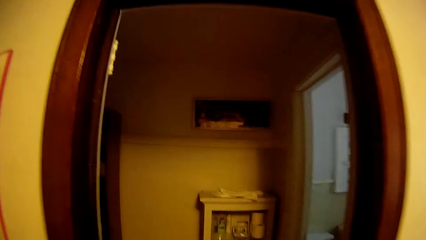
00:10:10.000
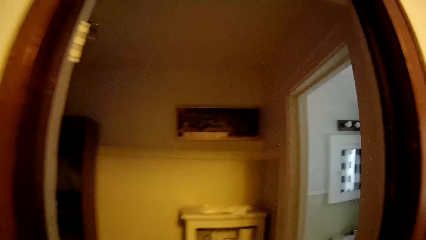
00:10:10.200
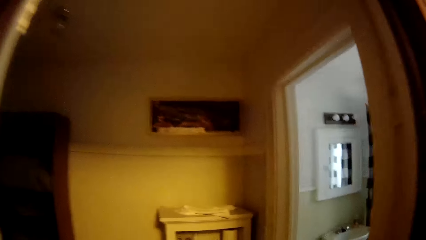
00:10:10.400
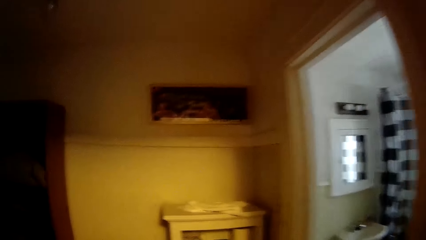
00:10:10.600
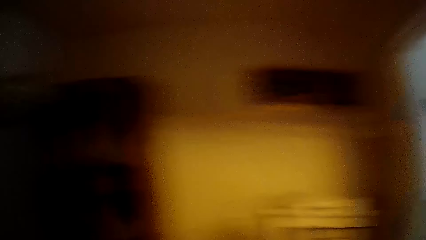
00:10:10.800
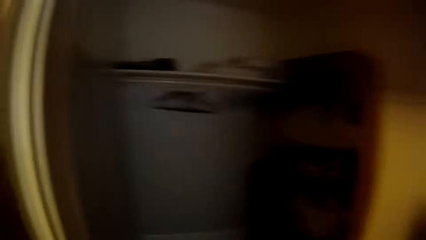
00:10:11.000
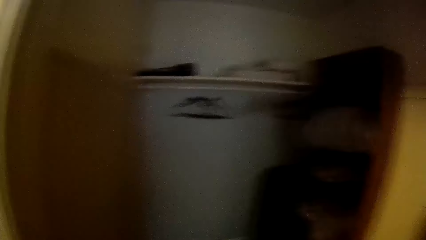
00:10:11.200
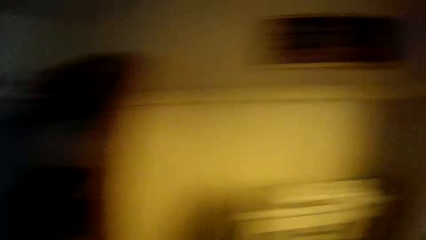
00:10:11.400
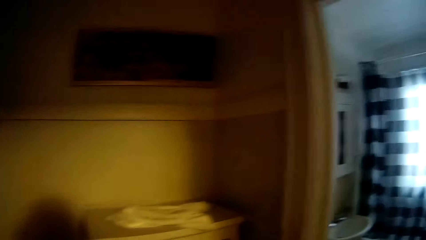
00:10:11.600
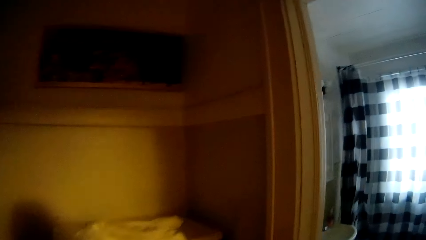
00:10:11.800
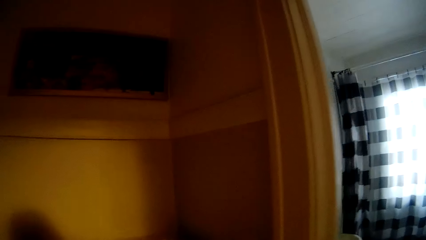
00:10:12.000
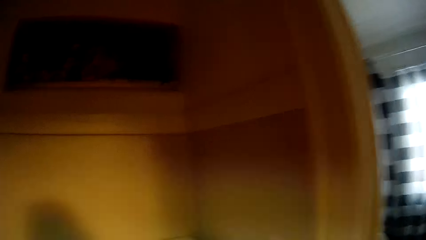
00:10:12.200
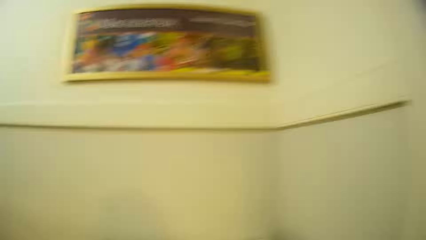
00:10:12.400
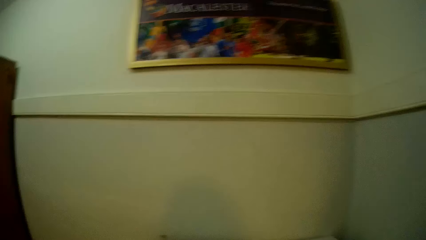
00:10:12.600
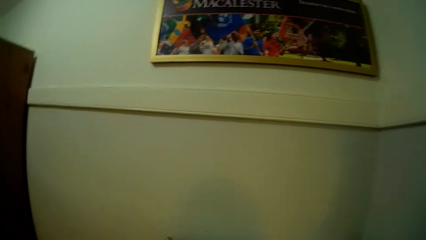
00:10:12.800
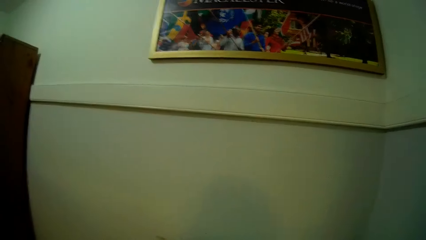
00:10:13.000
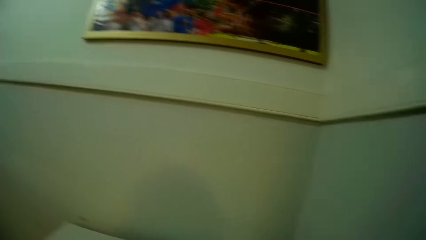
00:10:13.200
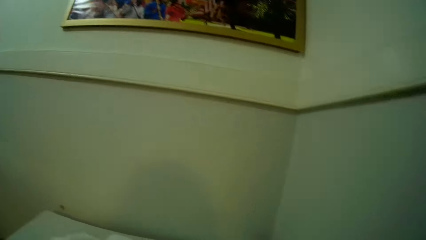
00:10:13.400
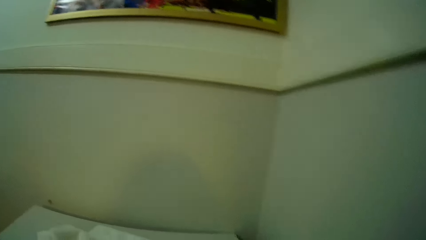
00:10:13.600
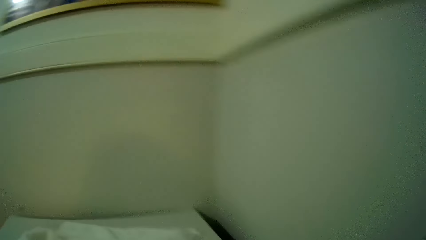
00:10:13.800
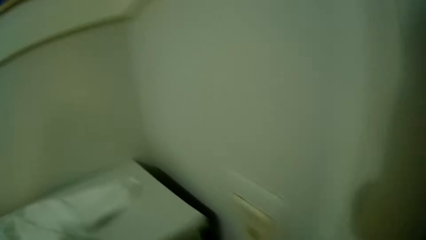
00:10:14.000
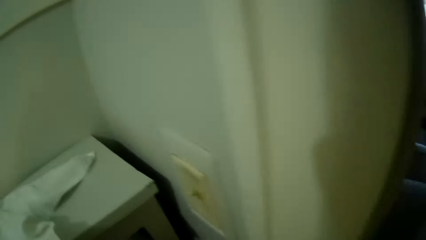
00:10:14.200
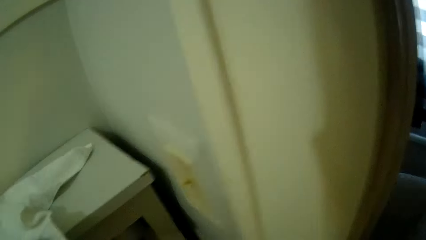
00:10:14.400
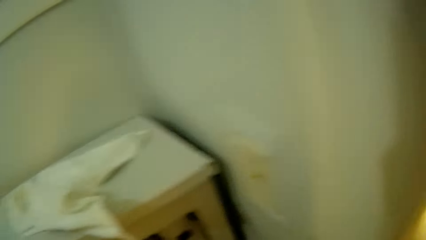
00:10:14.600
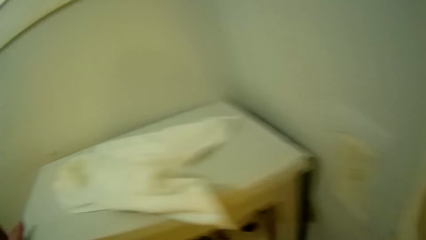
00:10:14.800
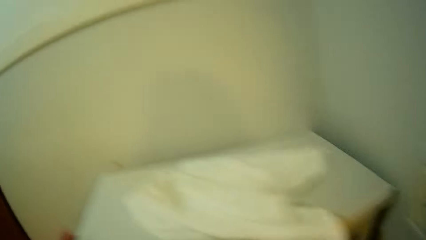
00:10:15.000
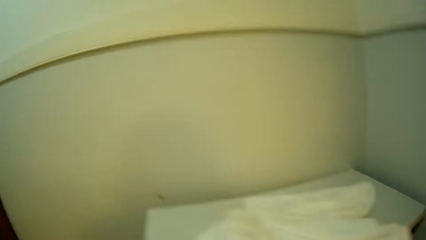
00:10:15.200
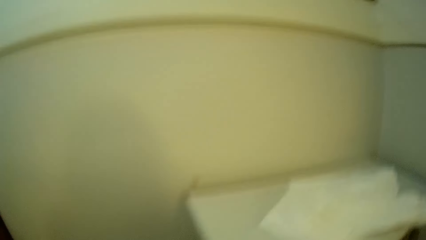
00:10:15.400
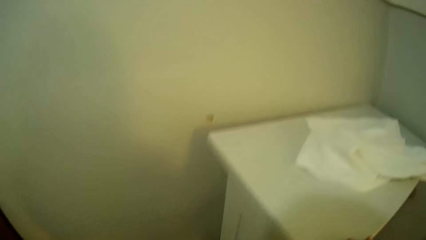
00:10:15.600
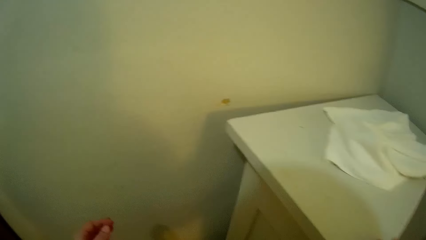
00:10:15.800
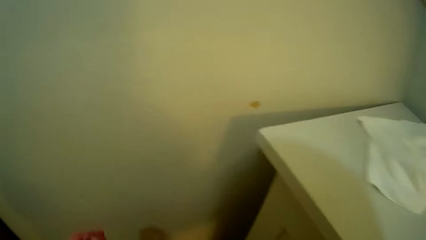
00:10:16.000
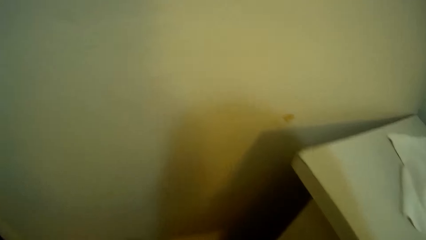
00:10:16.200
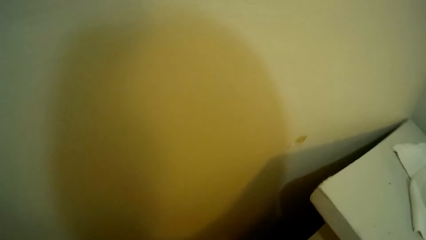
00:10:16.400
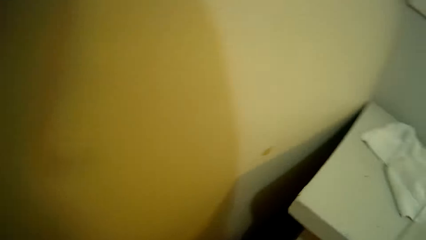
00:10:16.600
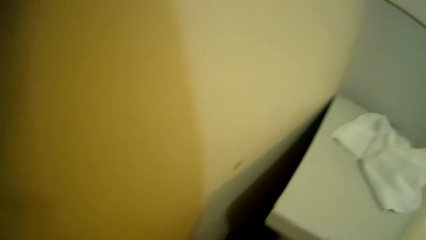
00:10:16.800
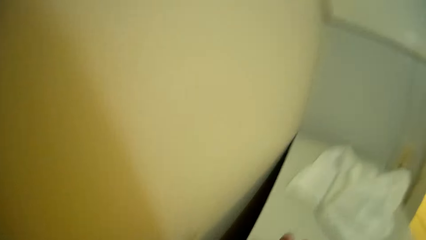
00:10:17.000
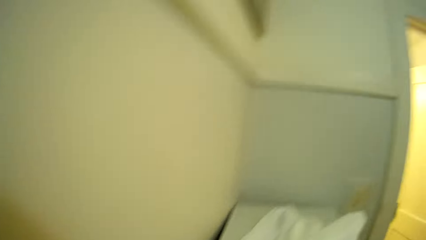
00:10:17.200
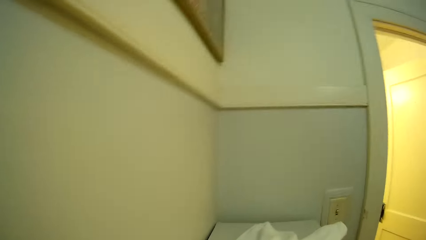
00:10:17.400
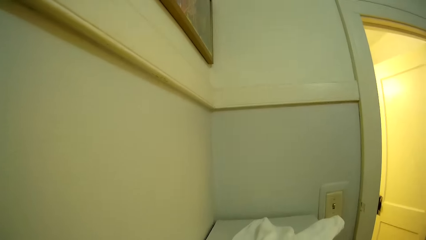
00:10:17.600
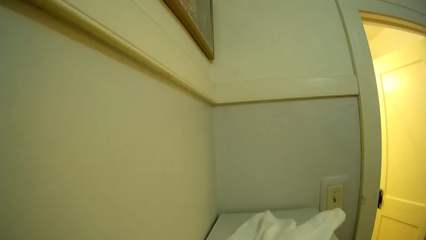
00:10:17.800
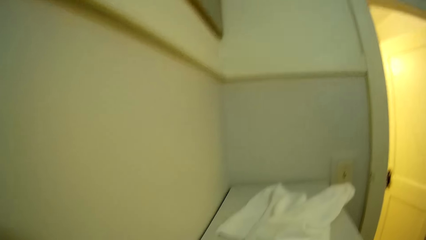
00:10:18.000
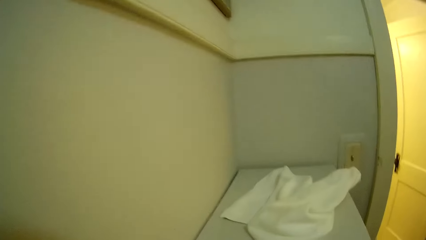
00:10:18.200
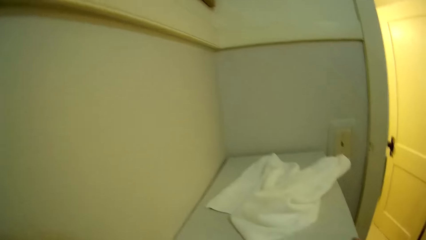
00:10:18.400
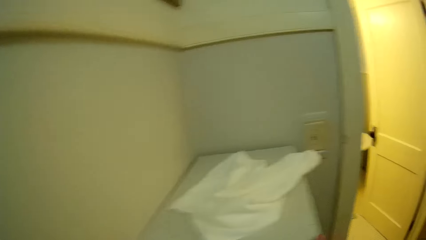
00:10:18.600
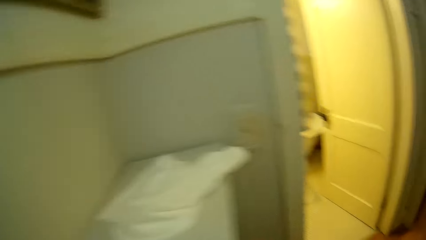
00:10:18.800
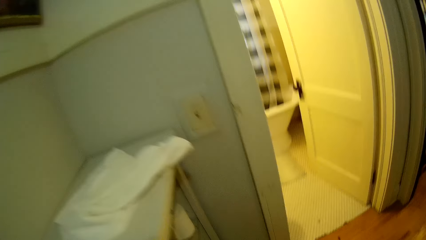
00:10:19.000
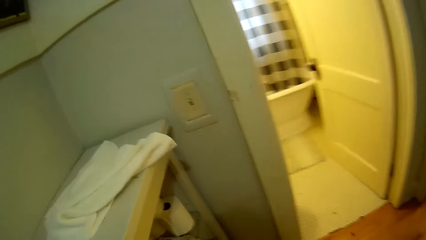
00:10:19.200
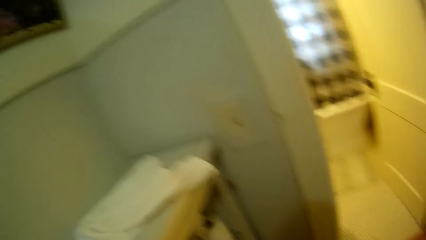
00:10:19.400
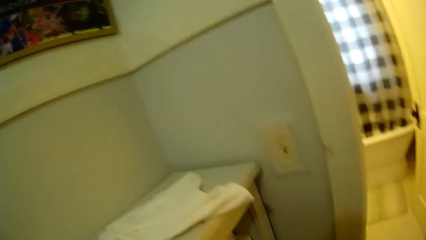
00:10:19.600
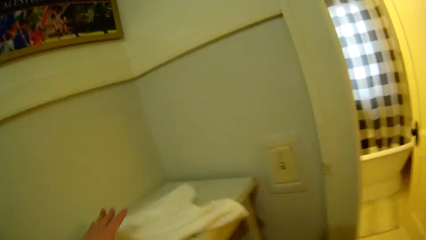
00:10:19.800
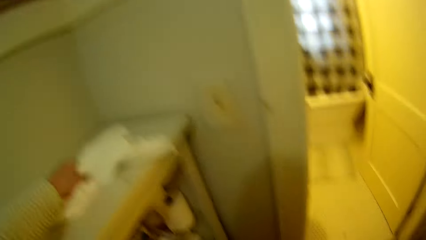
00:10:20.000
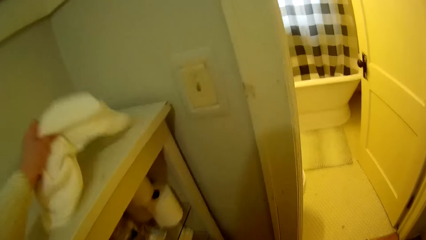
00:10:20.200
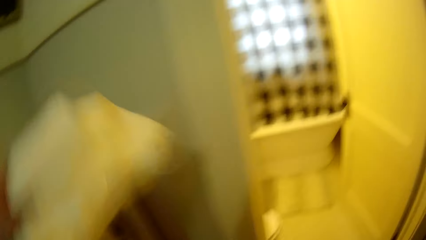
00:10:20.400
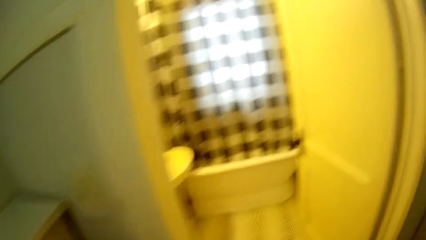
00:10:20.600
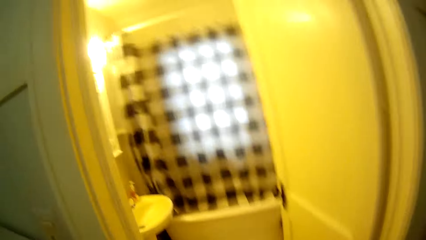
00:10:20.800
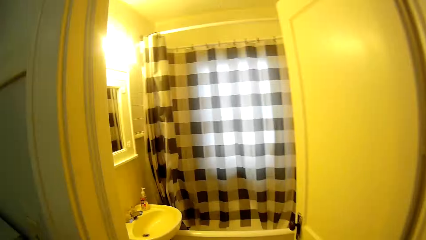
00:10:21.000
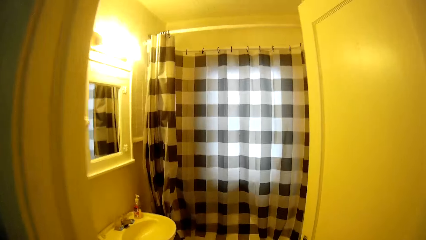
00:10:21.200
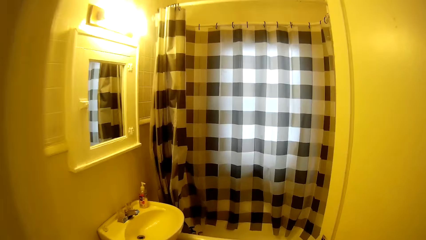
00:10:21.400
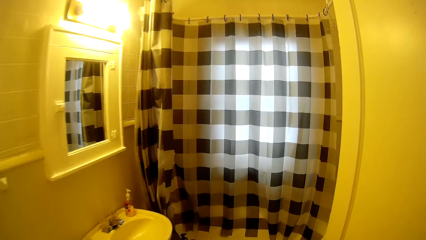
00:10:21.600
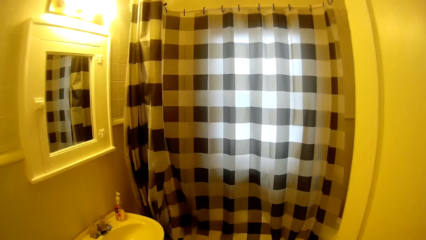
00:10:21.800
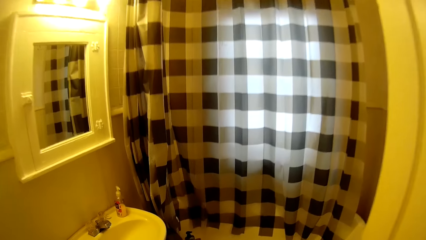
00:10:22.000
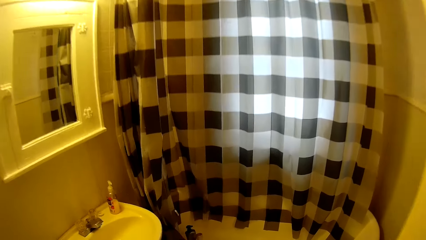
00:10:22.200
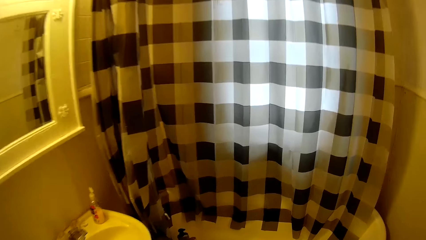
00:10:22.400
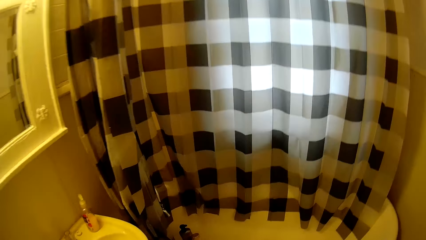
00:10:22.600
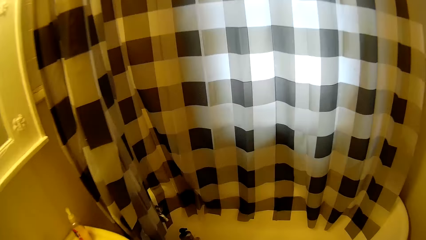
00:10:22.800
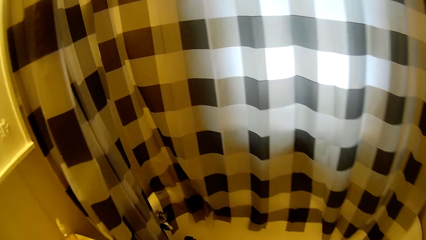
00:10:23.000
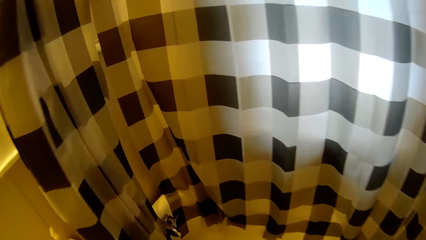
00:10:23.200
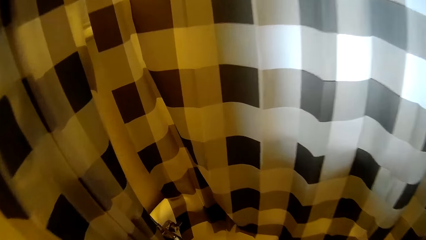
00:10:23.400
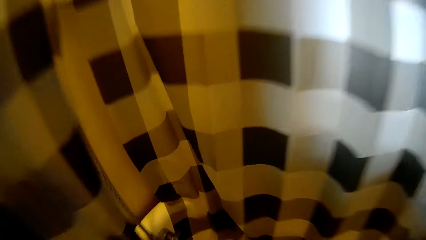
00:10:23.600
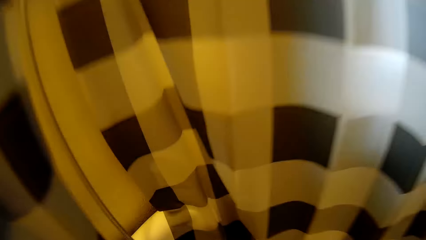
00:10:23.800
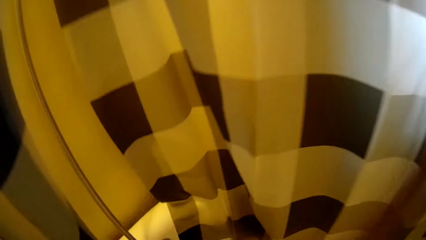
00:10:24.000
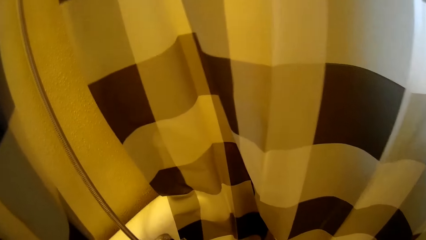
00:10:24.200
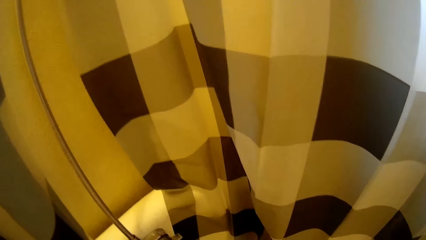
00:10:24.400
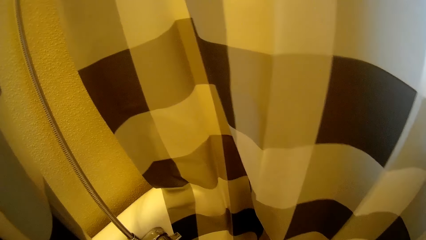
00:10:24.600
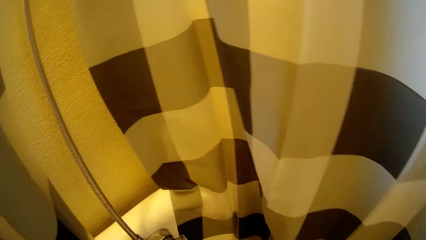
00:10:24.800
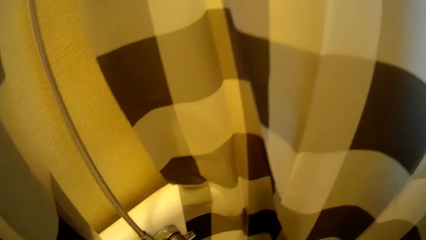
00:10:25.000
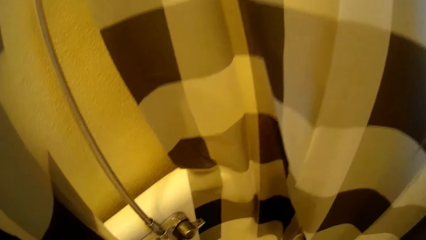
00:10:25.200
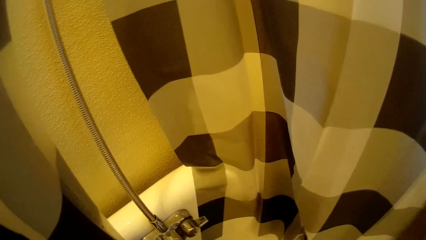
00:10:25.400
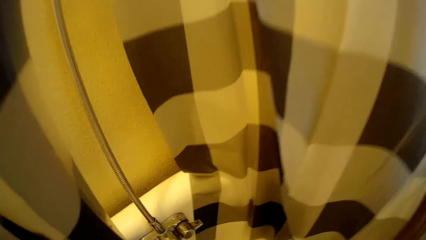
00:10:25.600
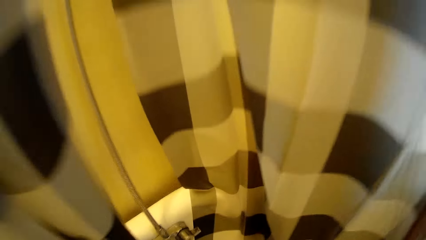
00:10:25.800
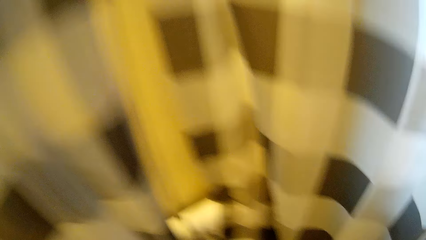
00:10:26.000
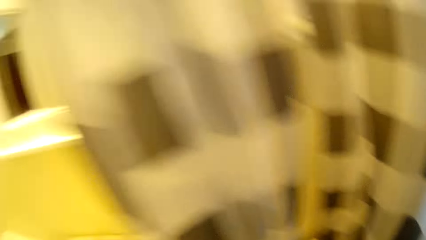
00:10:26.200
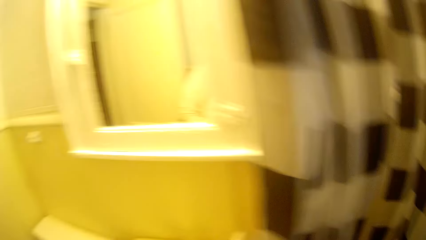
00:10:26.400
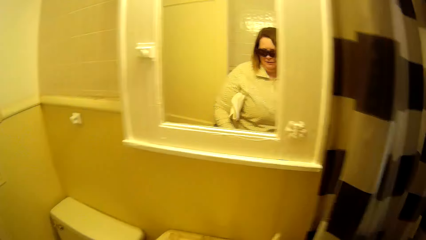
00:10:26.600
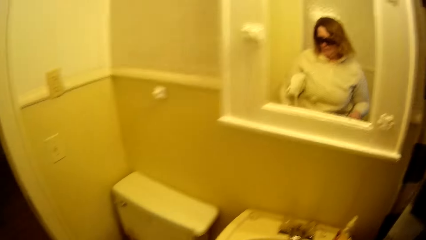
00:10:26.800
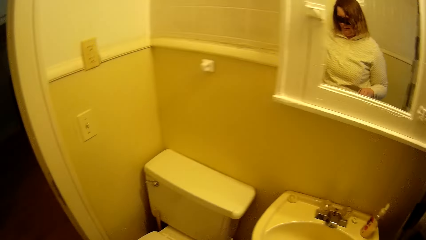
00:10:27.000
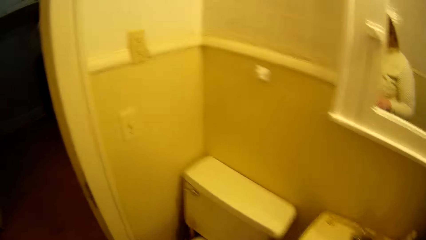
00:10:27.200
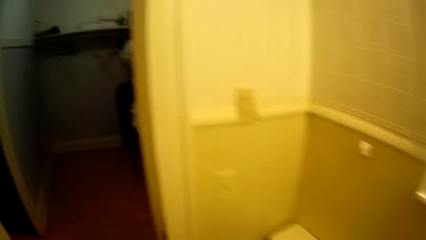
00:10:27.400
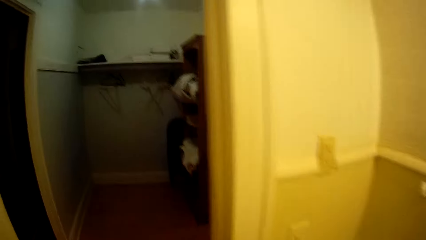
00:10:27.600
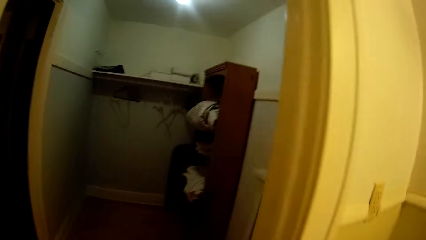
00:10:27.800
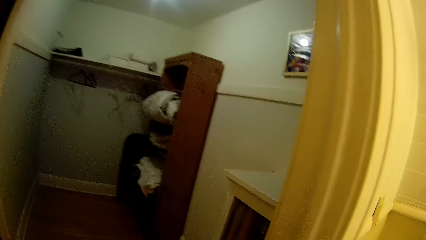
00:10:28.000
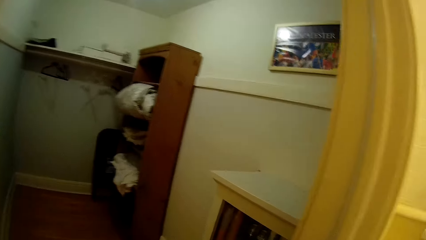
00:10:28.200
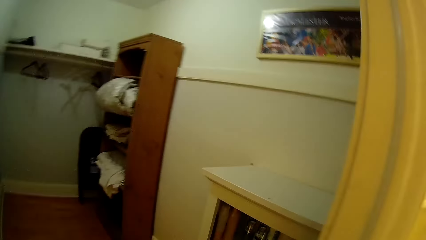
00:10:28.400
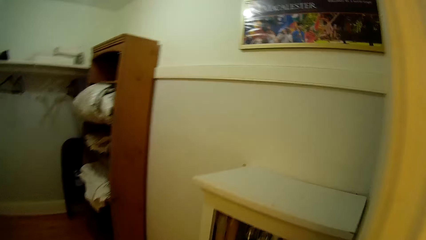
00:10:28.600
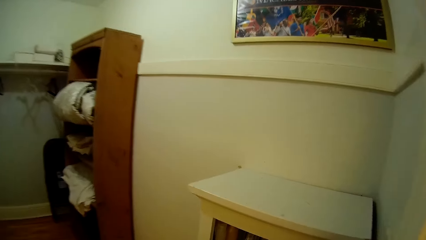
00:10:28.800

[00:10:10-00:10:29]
The camera wearer looks around in the house. They take a towel. They pick up pillow cases. They enter a bathroom. They bend down. They walk out of the bathroom.
